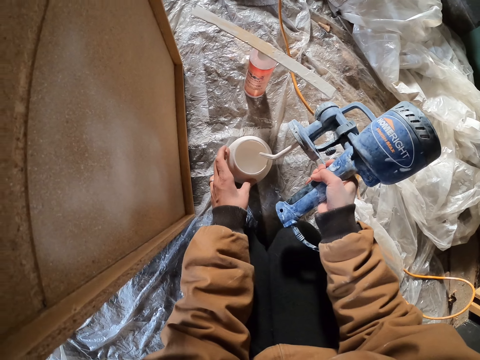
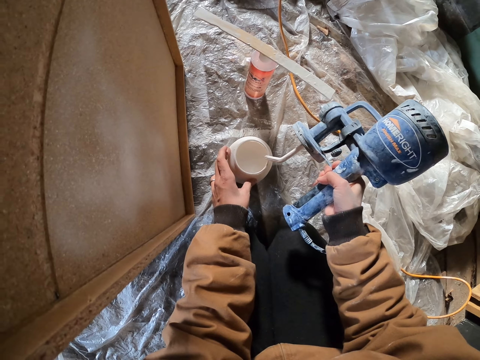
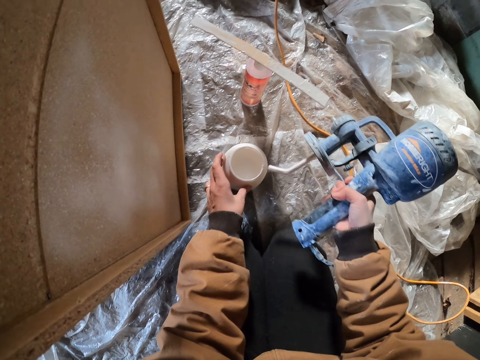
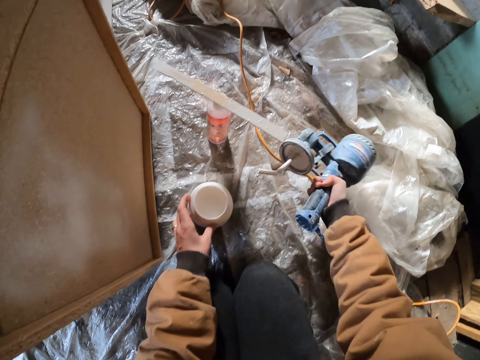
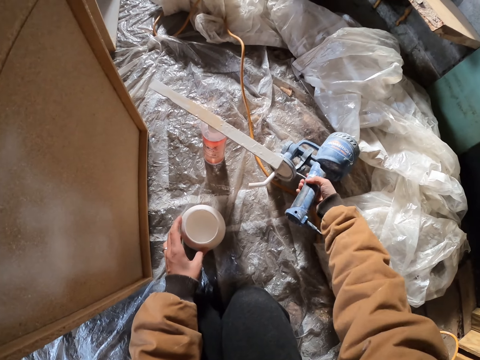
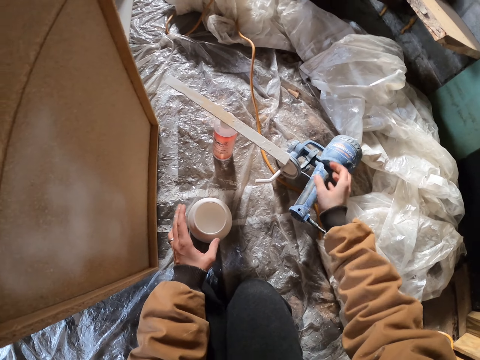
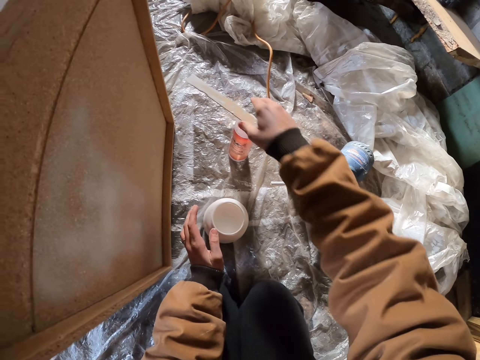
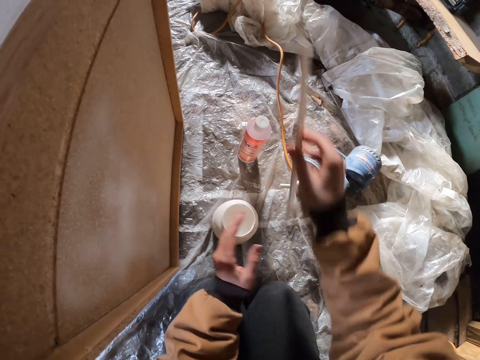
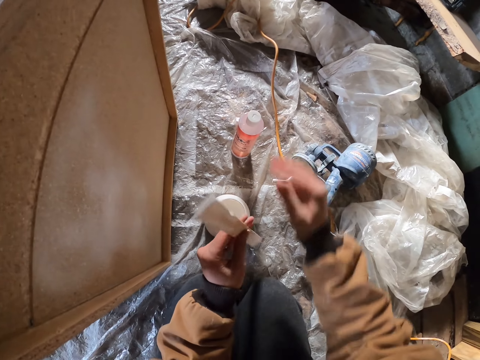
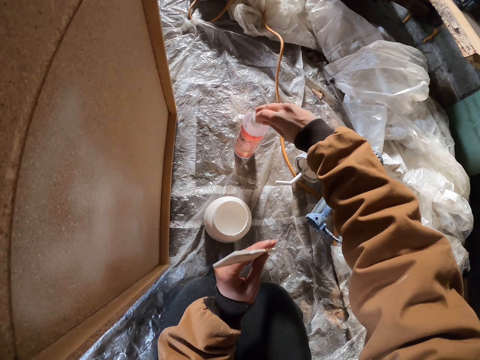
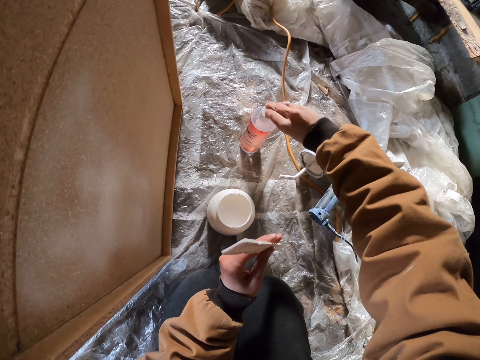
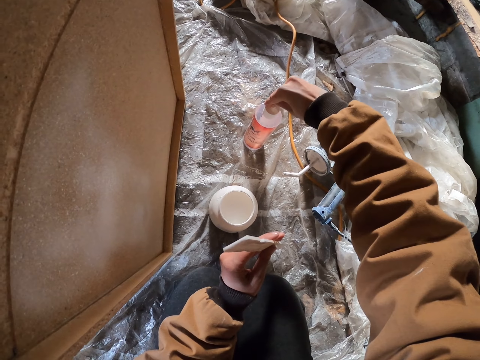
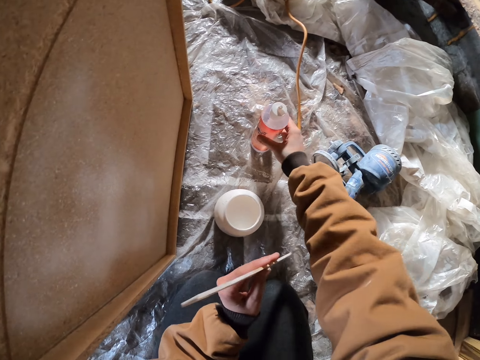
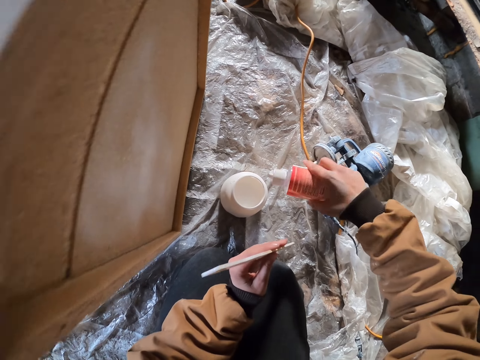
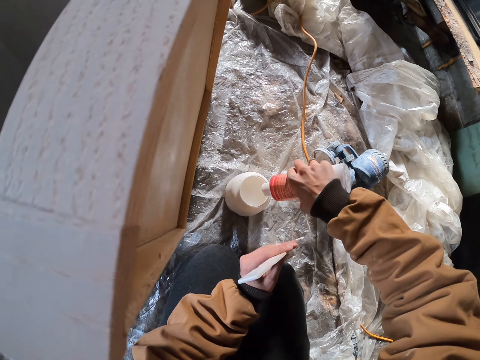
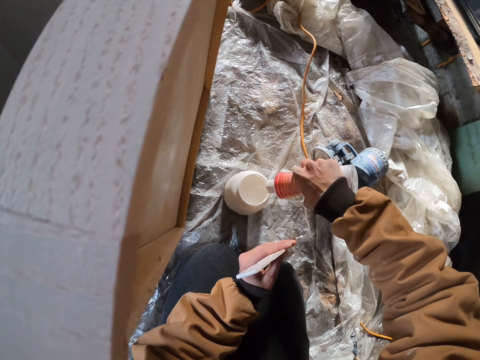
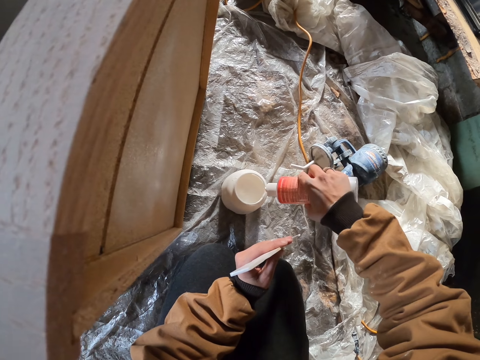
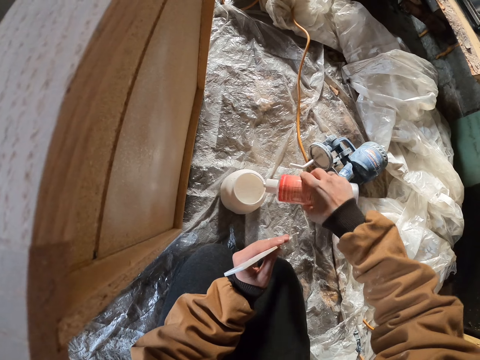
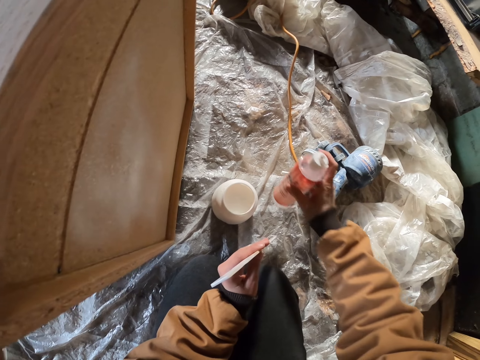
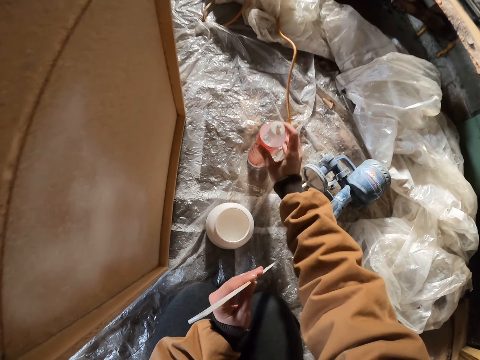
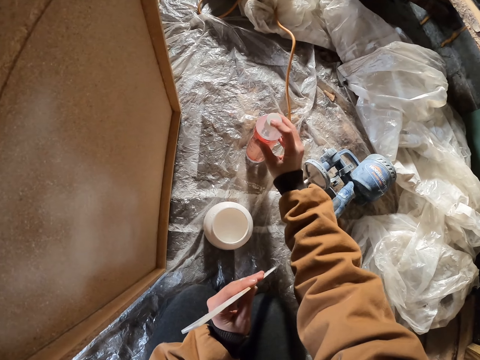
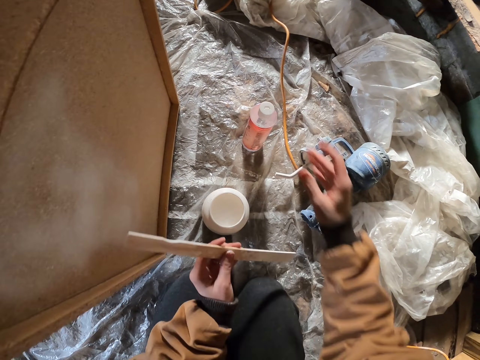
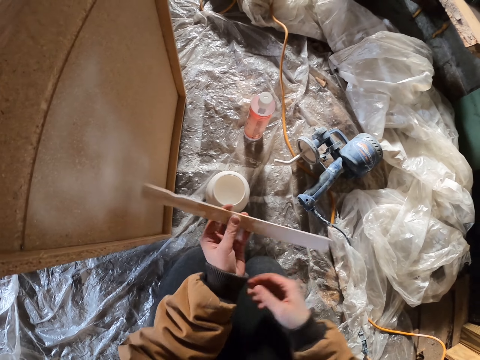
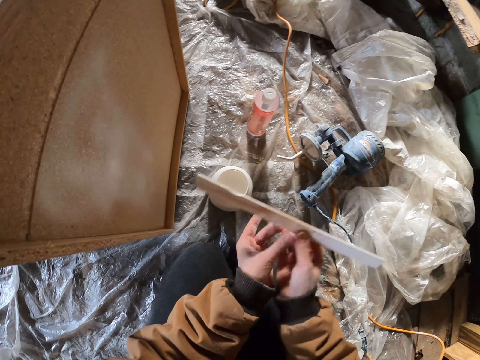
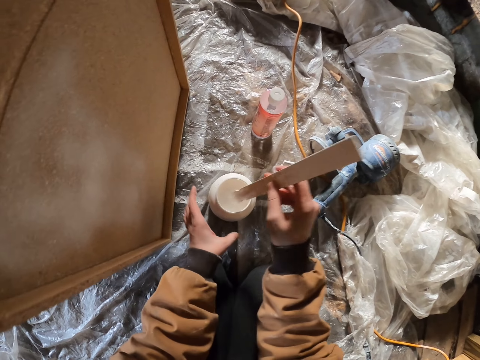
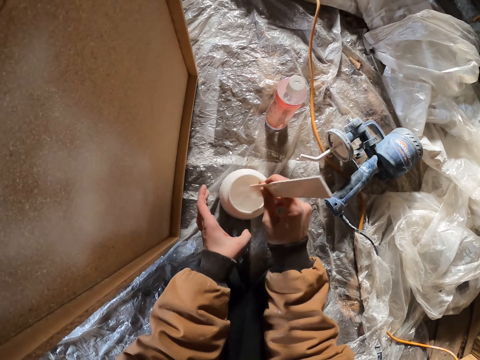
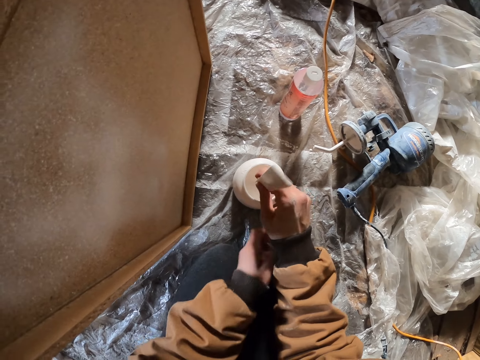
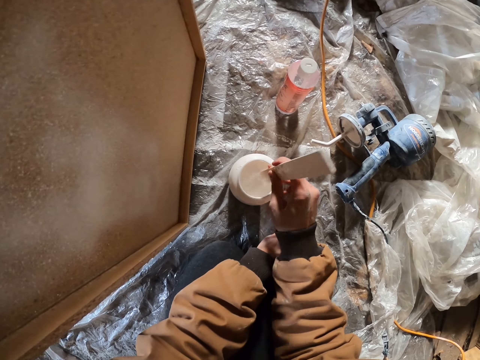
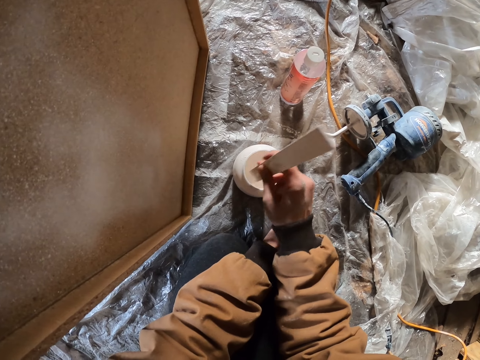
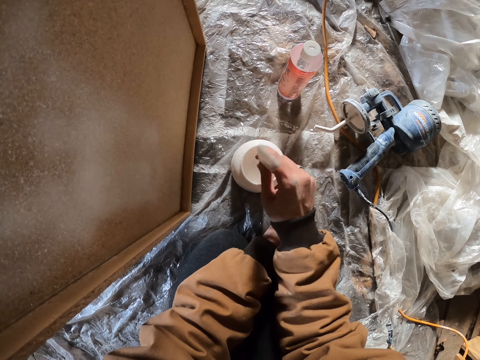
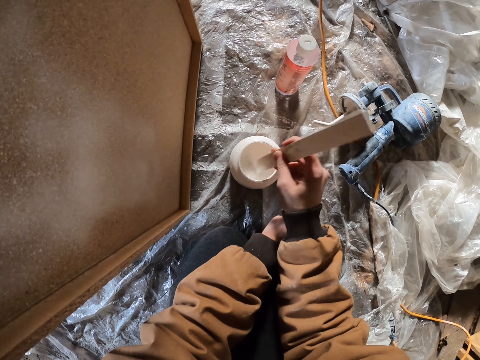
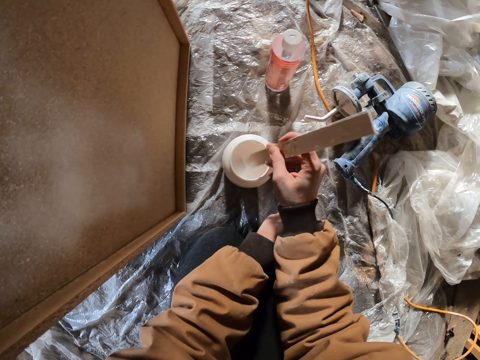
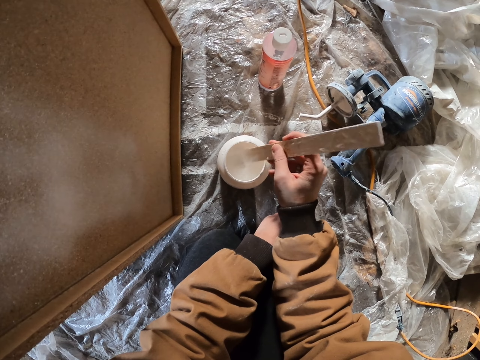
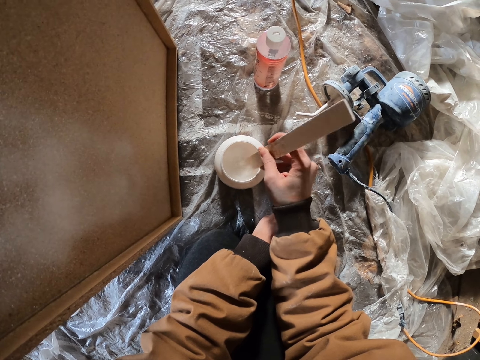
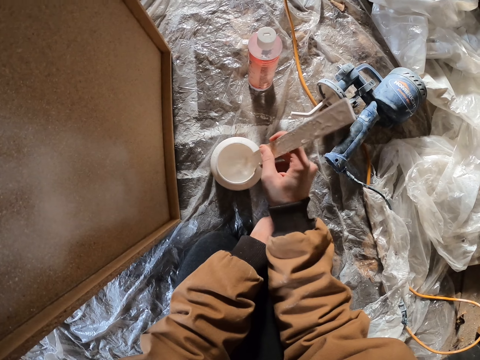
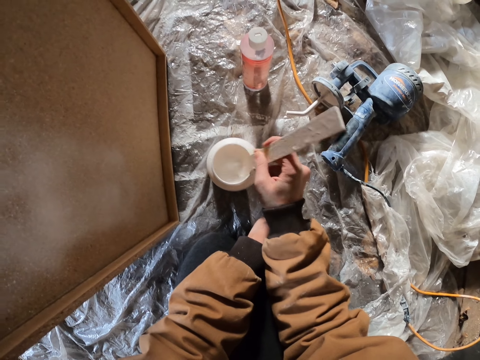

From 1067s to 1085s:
The camera wearer places something on the ground. They pick up a piece of wood. They hold the wood with the left hand. They pass the piece of wood to the left hand. They open the lid. They pick up the container. They put liquid on the white container. They place the liquid on the ground. They close the lid. They remove the hand. They pick up a piece of wood. They mix the paint with a stick in the right hand.

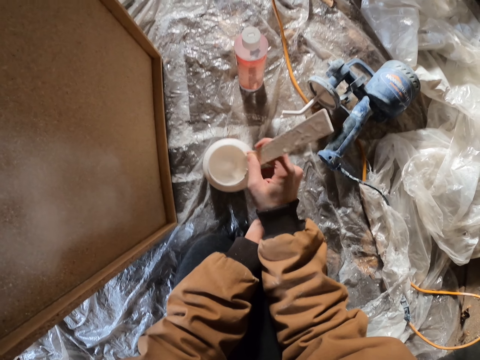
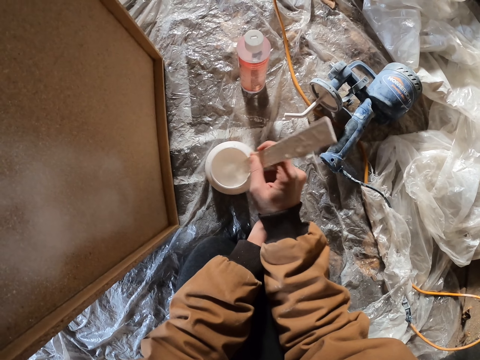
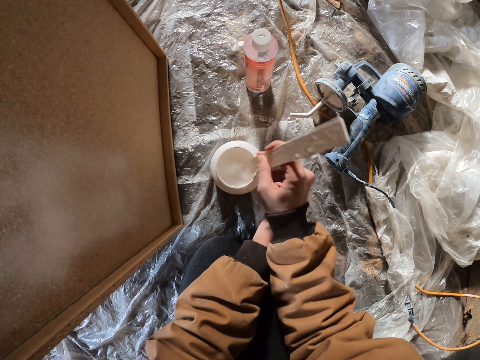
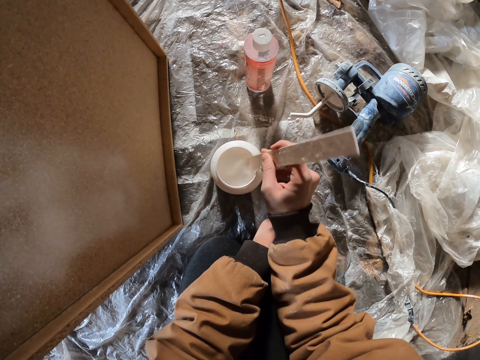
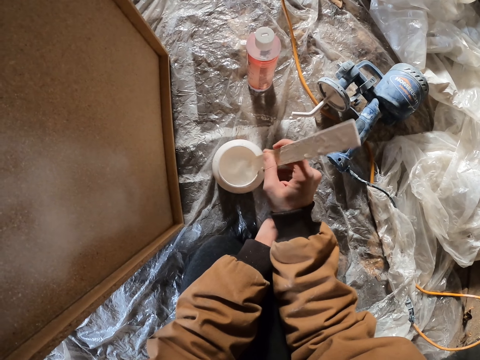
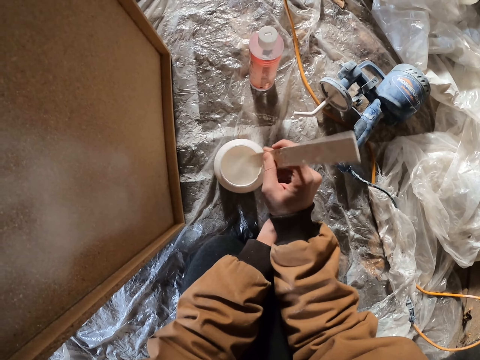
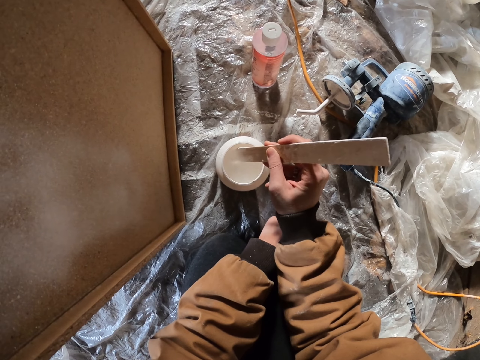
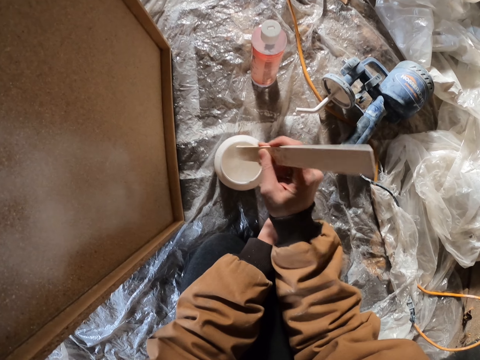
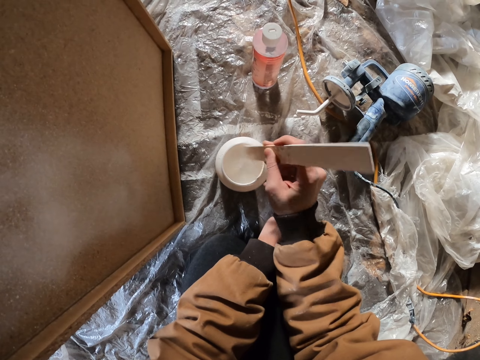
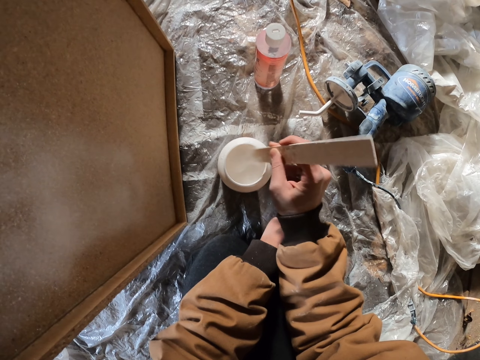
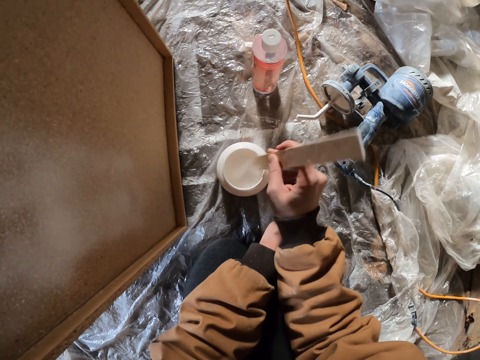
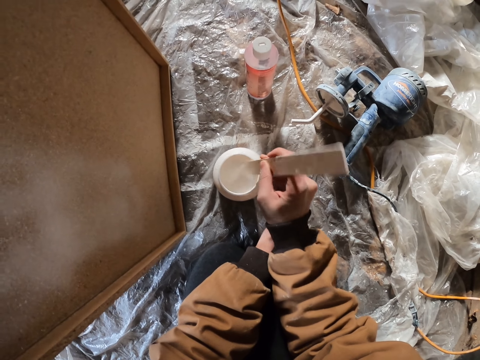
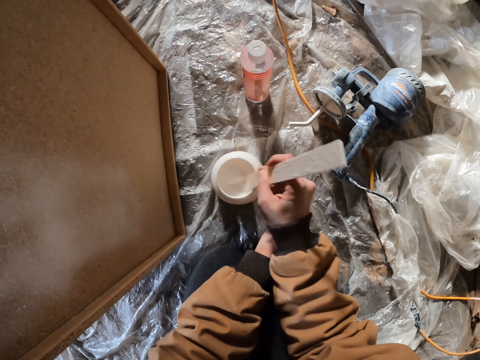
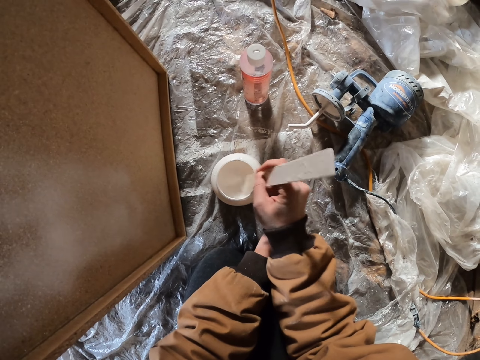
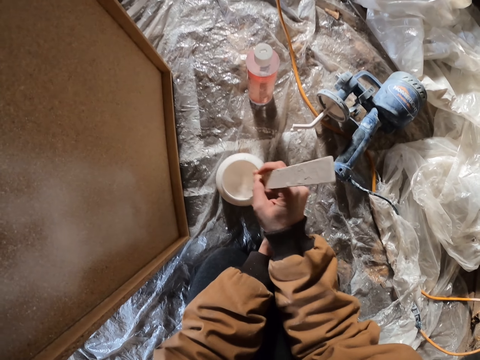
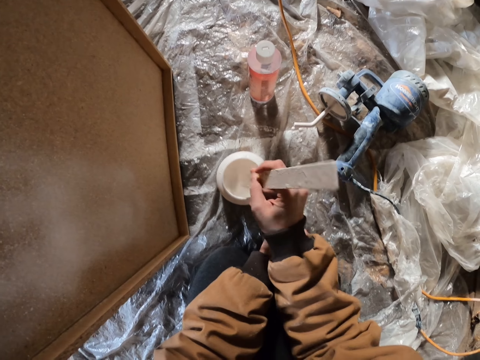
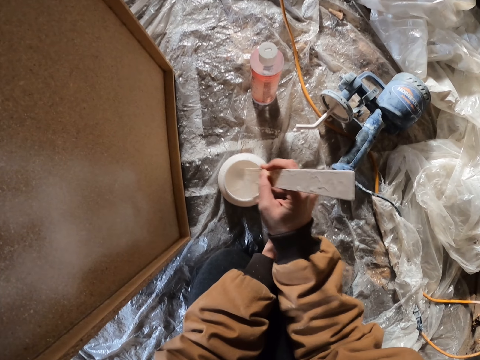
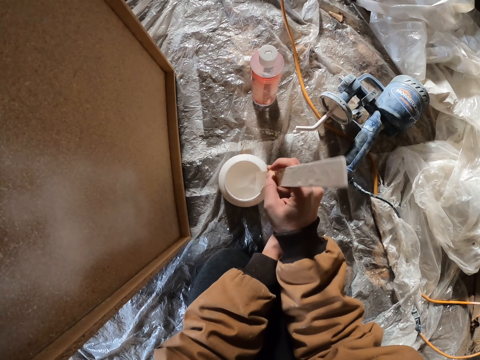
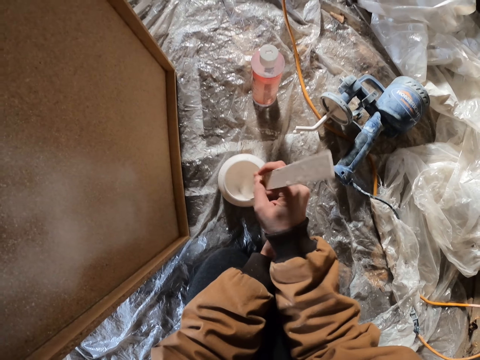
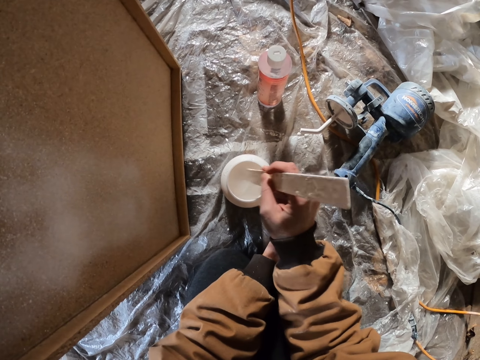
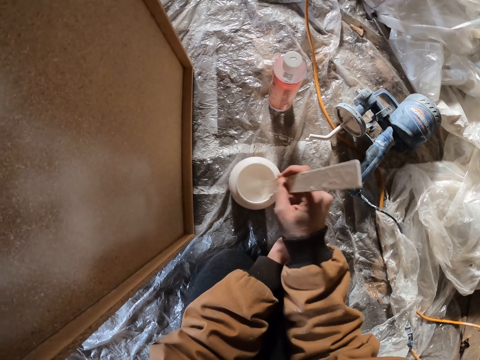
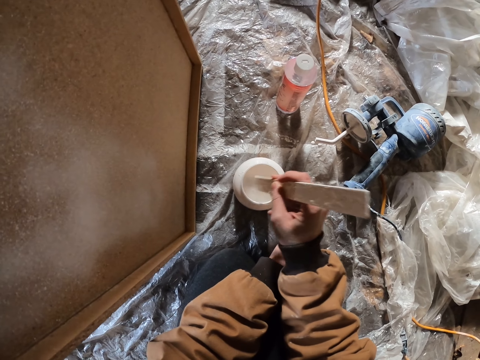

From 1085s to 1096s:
The camera wearer looks at the container.
